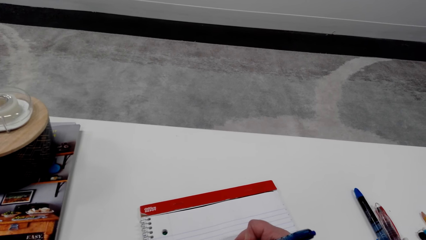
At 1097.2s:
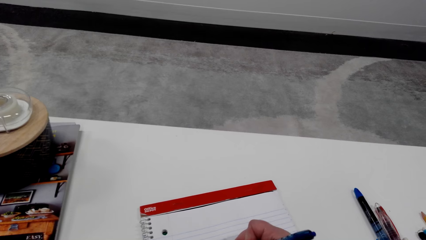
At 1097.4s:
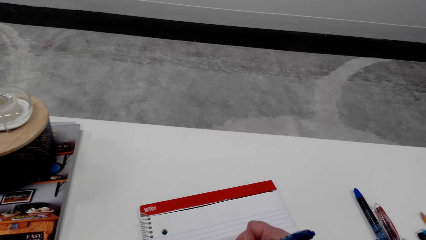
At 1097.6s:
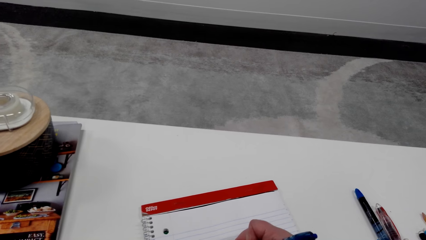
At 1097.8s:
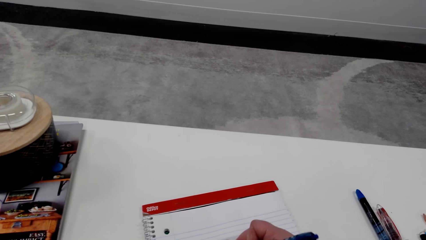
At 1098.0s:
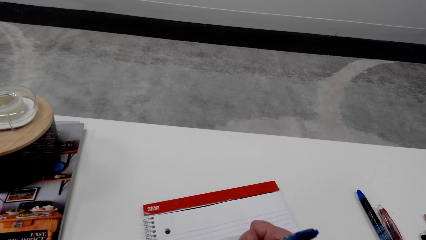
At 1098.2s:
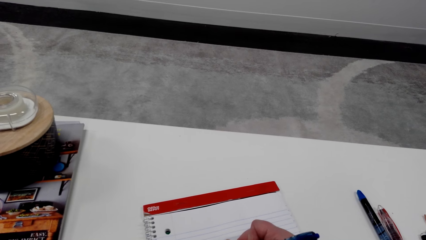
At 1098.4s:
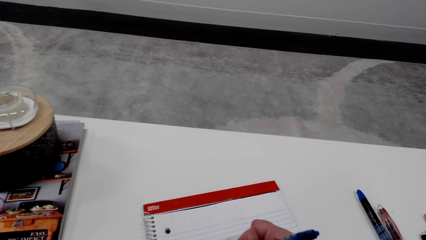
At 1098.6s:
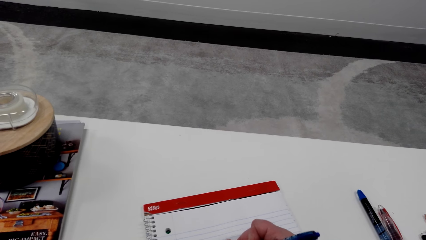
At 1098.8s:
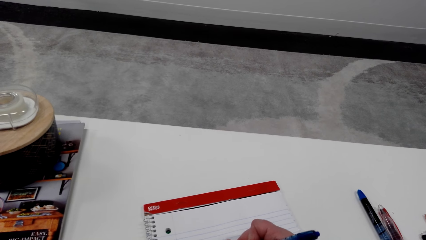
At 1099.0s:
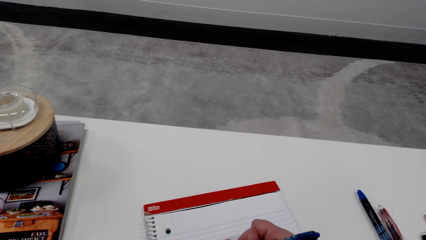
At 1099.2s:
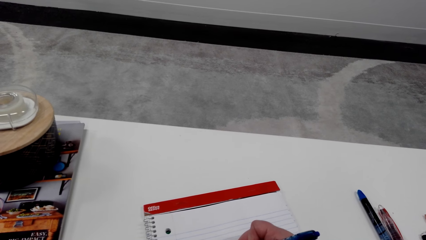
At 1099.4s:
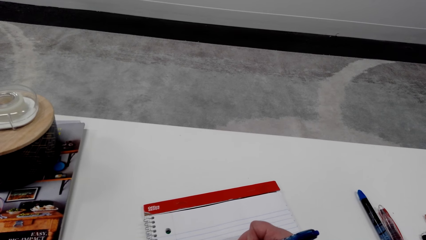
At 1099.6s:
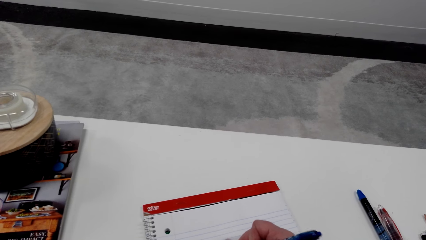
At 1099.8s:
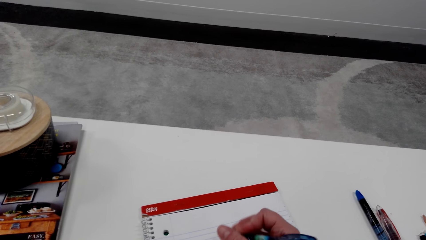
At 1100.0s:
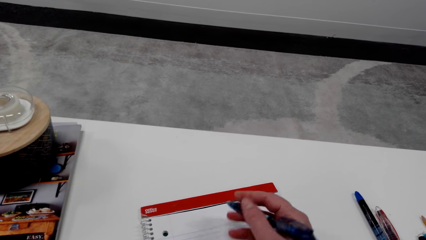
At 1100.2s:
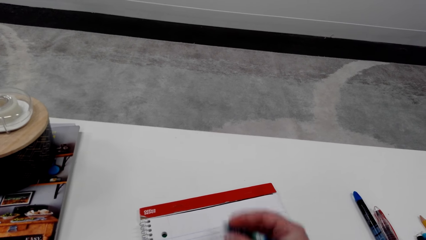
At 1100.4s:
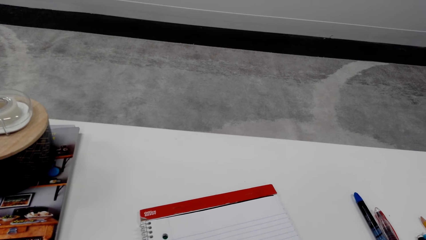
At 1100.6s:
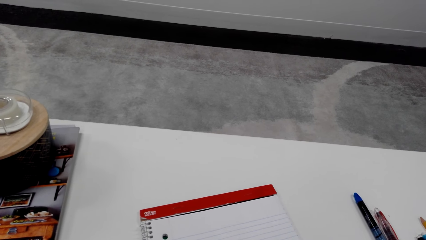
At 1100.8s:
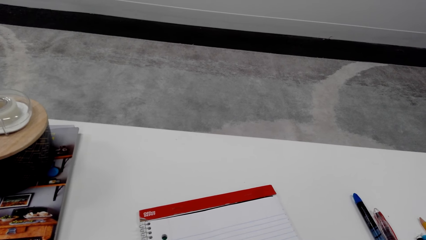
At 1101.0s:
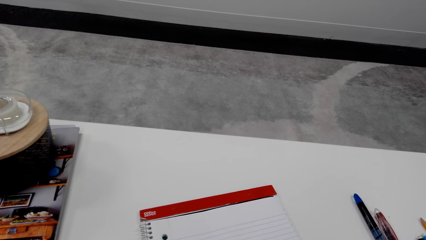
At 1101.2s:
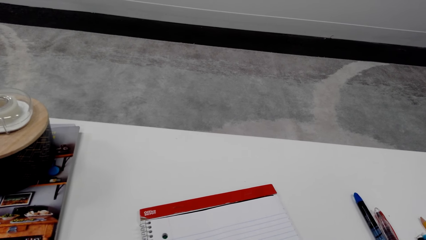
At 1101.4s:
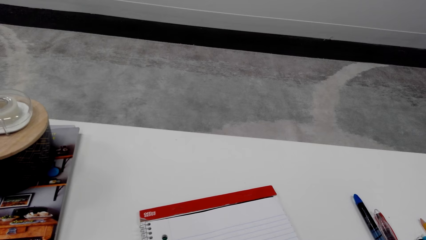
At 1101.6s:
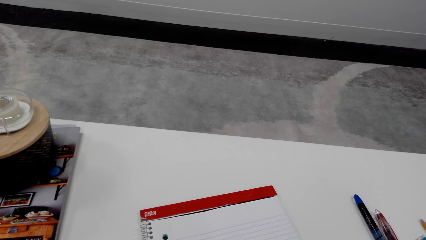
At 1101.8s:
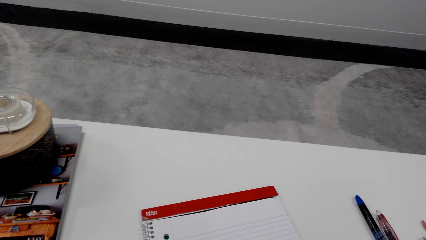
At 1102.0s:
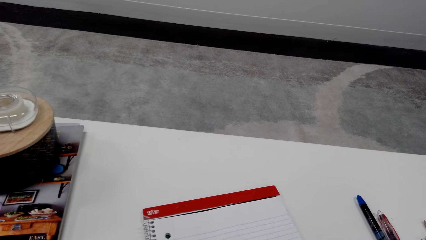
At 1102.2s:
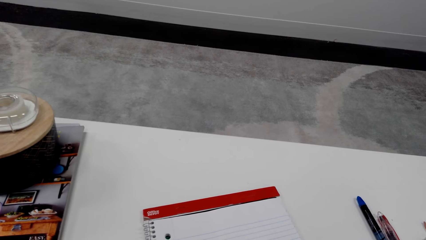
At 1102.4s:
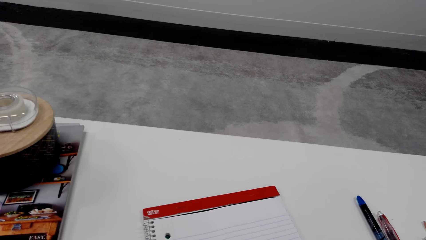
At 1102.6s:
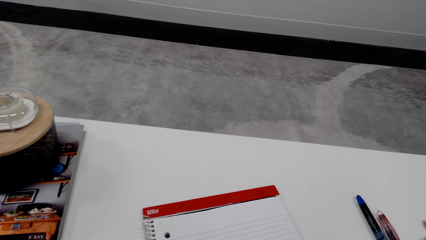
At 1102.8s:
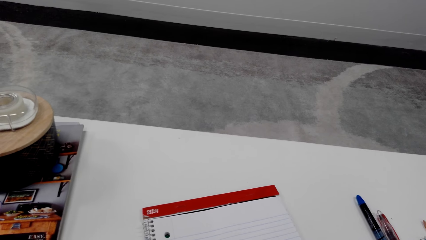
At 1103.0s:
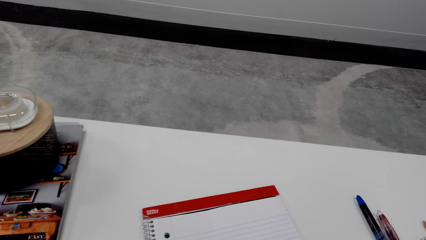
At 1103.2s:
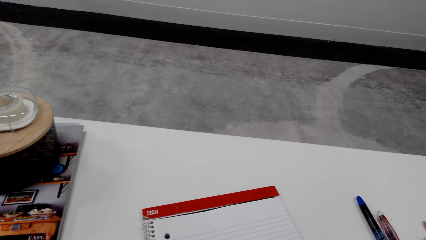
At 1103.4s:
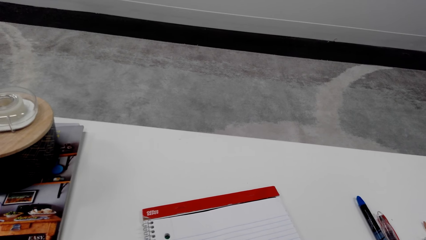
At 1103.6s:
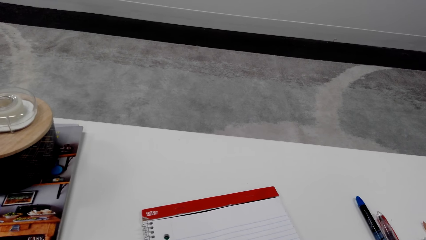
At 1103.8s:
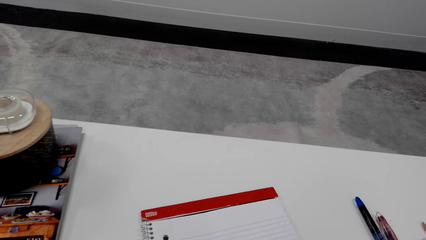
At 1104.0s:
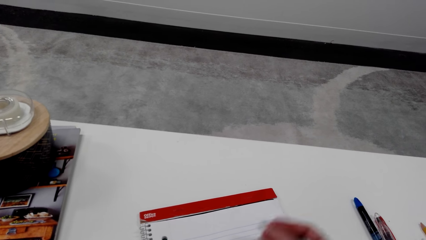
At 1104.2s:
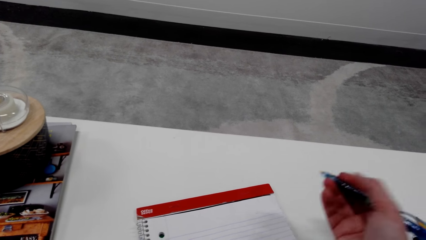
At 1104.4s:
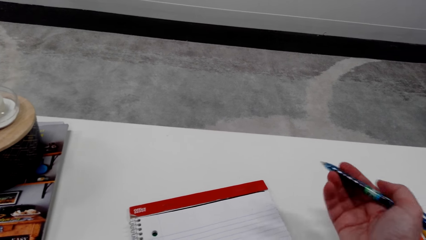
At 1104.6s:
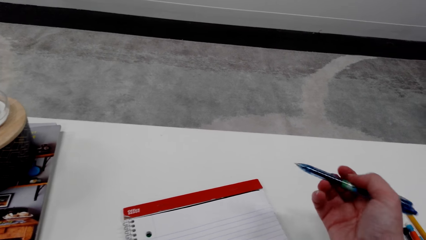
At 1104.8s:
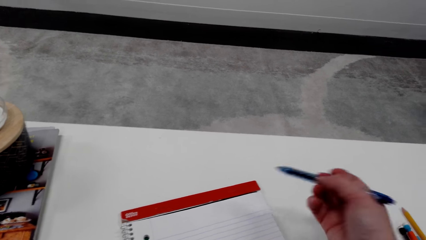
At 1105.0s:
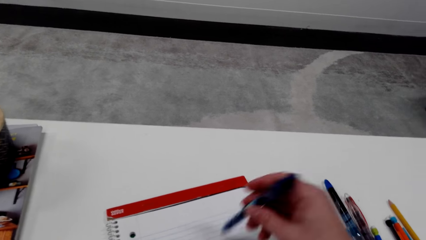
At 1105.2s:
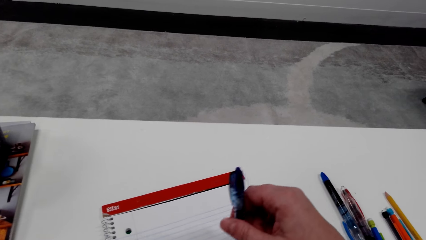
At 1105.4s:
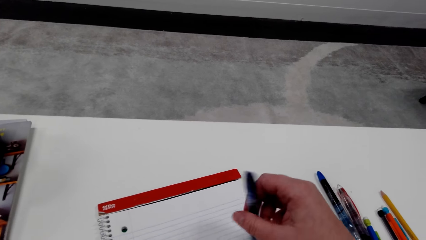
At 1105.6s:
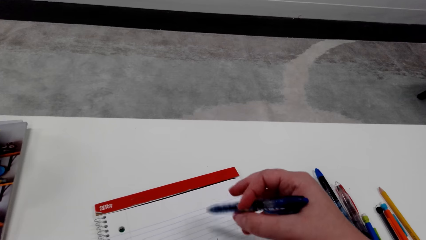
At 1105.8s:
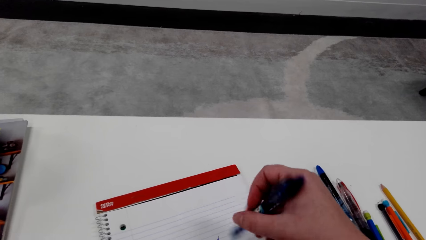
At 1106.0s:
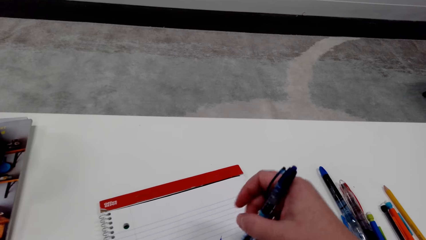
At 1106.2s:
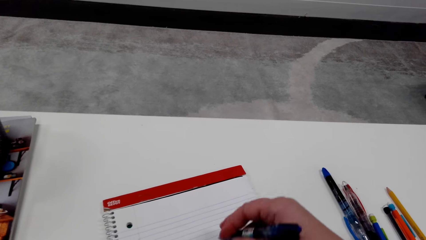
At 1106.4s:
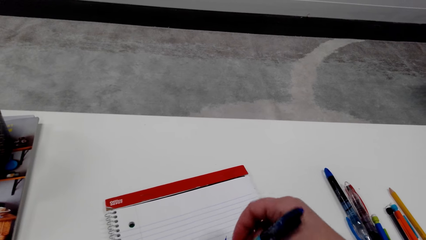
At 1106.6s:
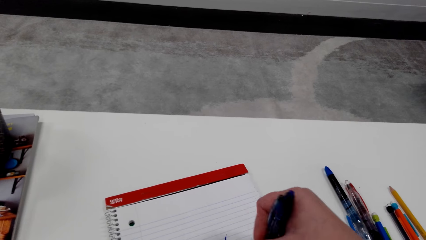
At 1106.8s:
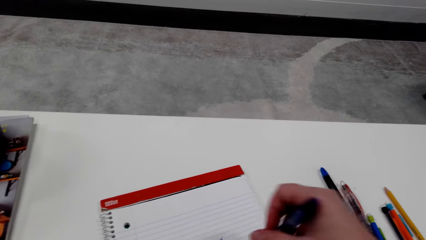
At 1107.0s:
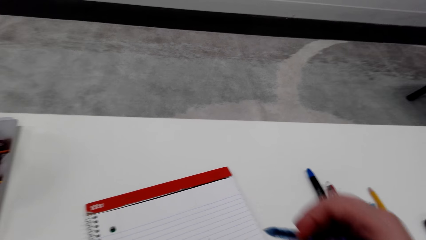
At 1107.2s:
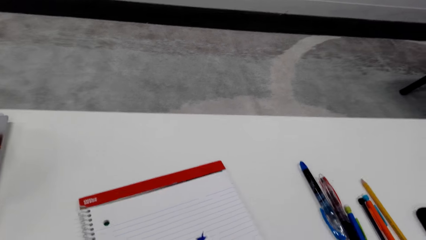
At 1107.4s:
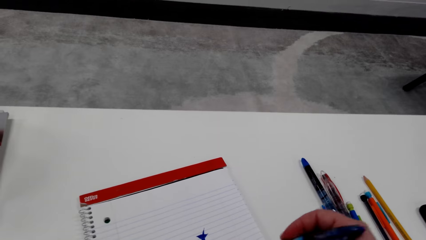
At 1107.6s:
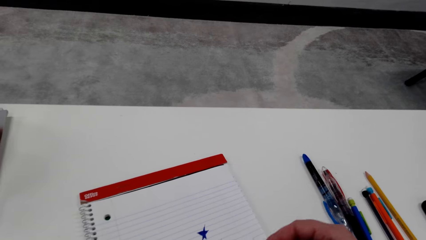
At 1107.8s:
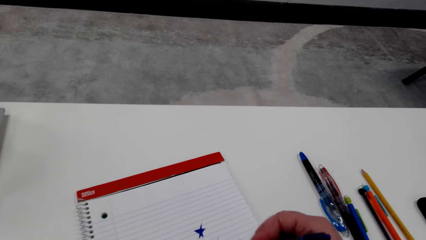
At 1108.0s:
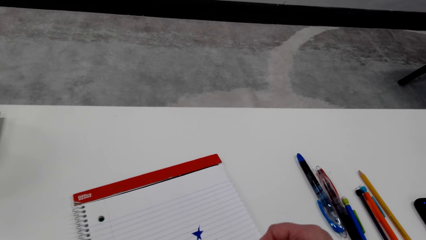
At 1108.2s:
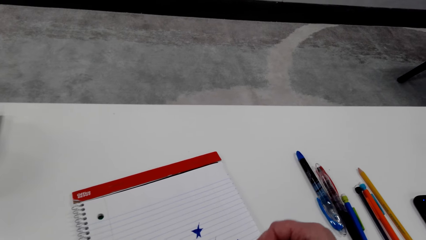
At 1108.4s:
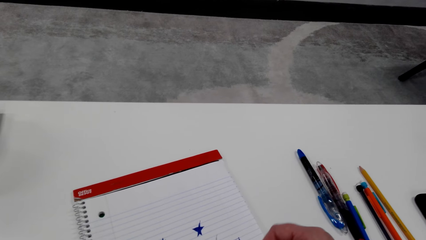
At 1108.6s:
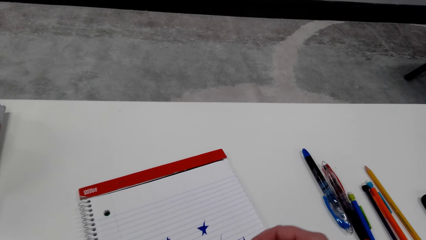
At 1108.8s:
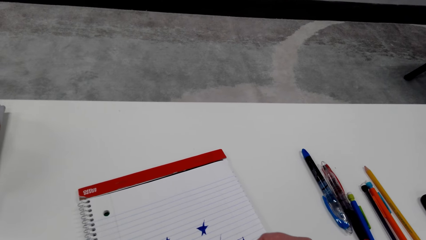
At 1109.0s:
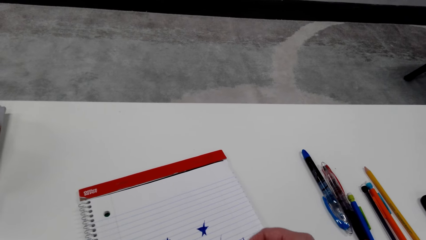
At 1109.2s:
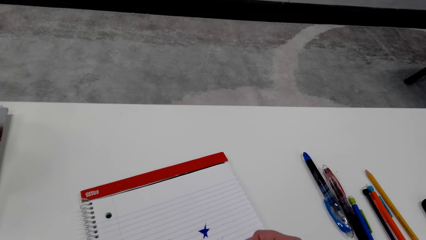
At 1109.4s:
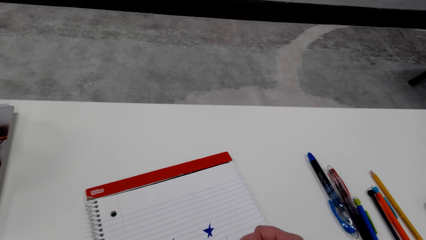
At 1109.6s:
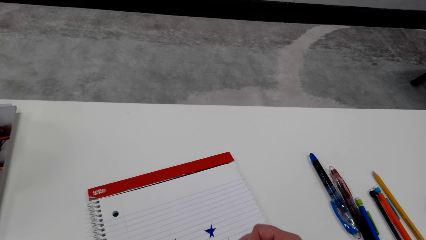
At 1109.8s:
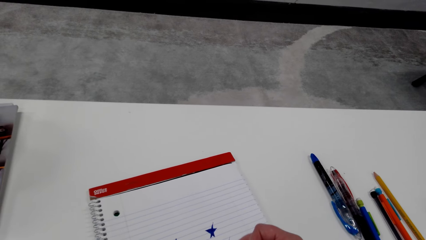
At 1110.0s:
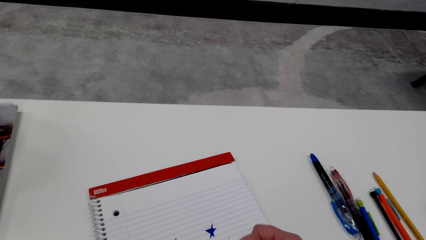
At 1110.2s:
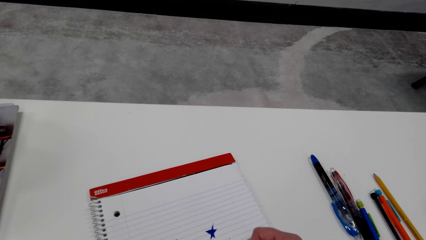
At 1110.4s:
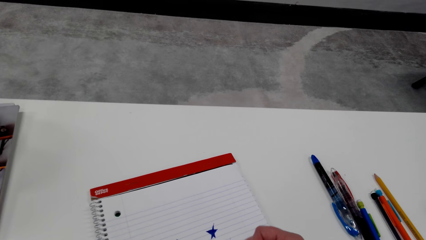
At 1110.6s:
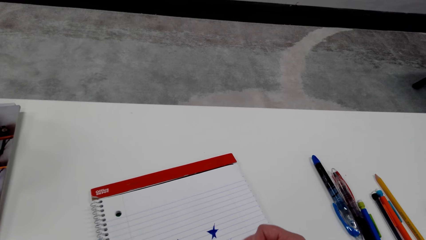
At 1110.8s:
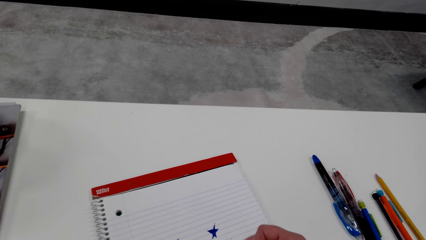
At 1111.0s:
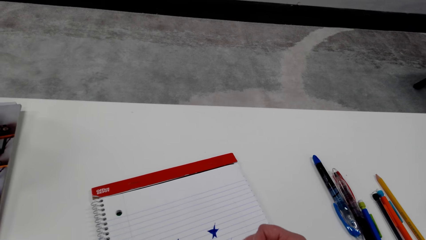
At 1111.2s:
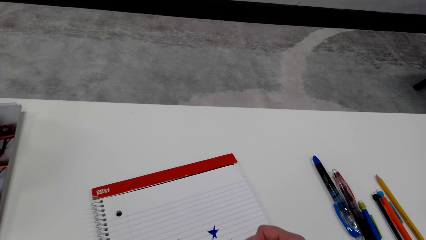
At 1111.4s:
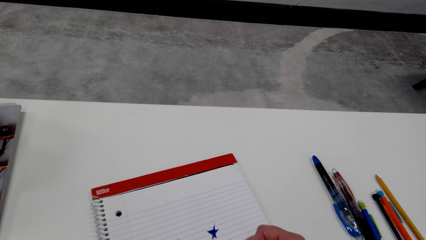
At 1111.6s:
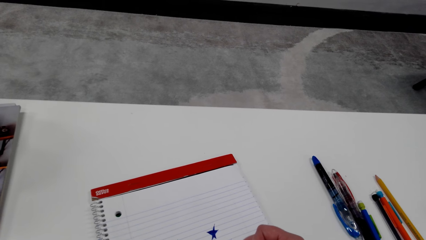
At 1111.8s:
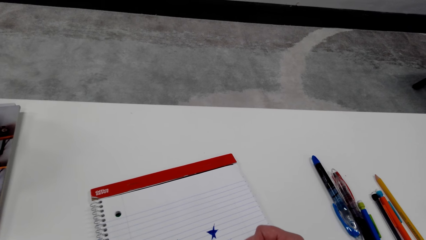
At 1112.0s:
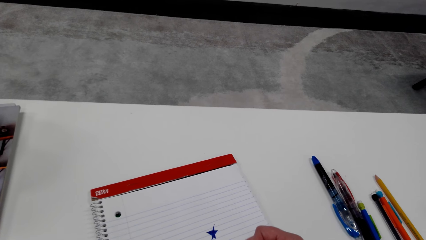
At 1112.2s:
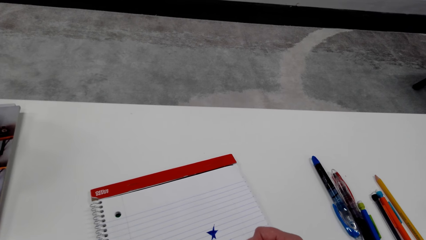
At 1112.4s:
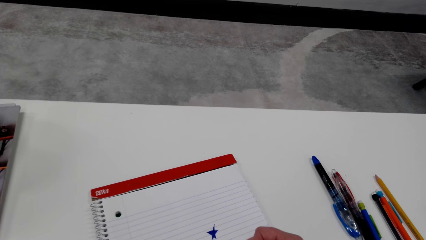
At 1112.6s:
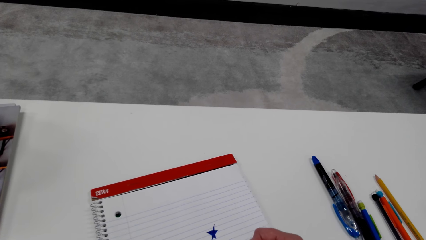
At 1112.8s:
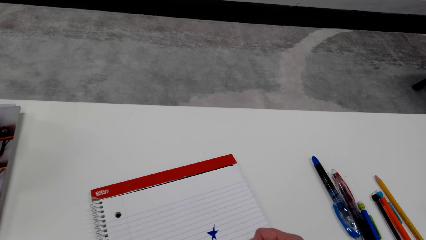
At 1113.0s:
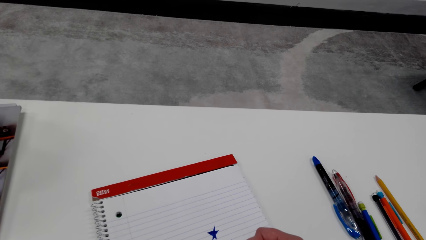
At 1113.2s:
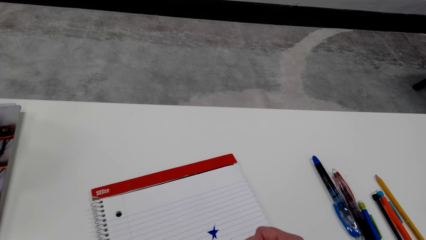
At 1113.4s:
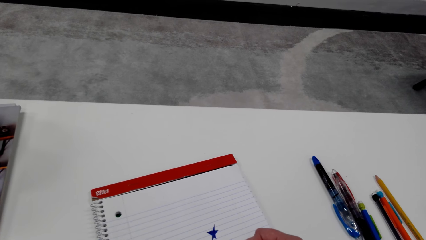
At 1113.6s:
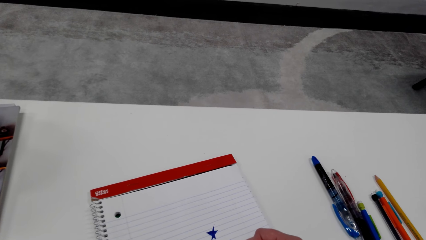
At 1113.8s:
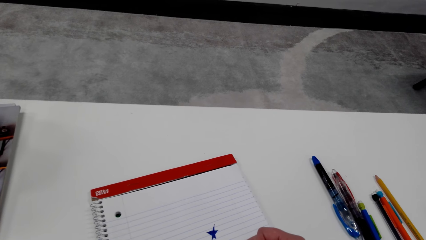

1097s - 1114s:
The camera wearer adjusts a pen on a book. They look around a room. They draw on the book with the pen.
